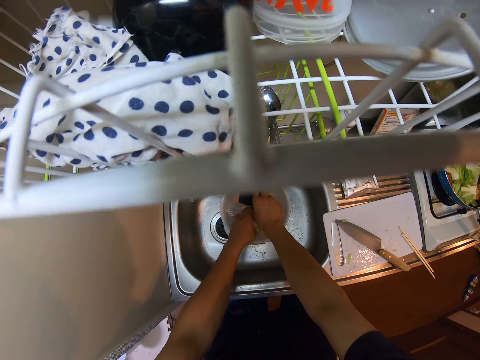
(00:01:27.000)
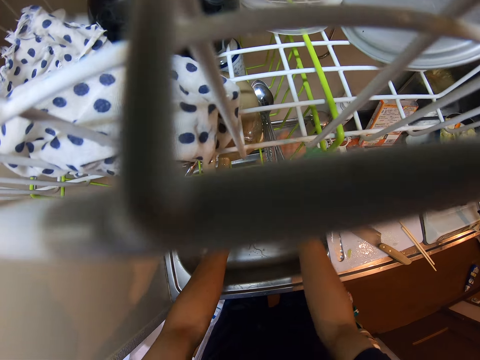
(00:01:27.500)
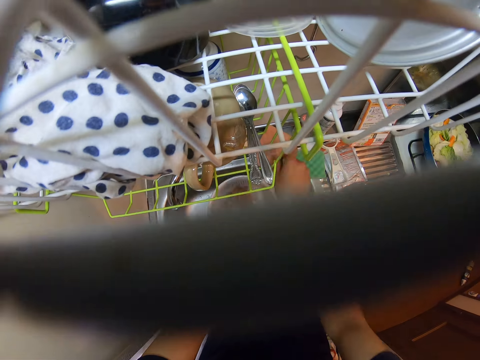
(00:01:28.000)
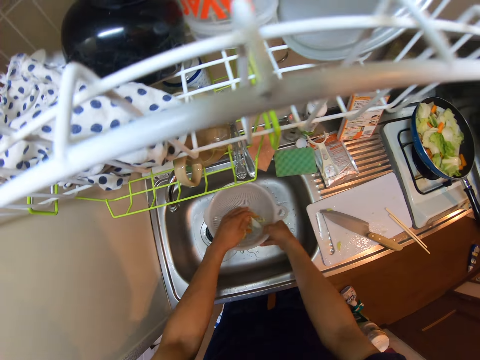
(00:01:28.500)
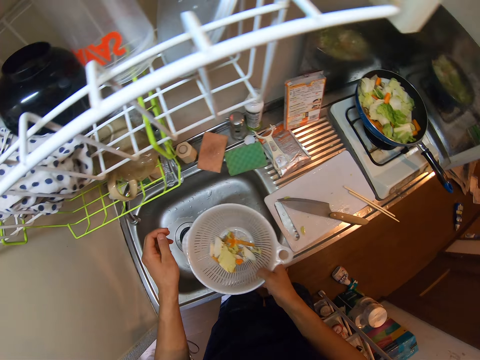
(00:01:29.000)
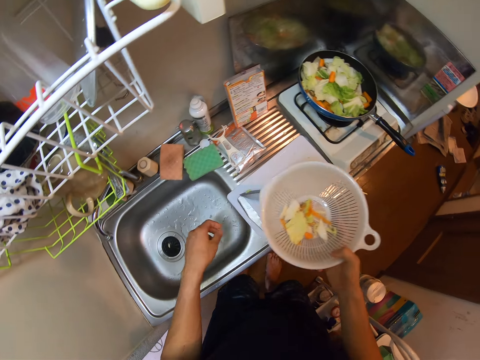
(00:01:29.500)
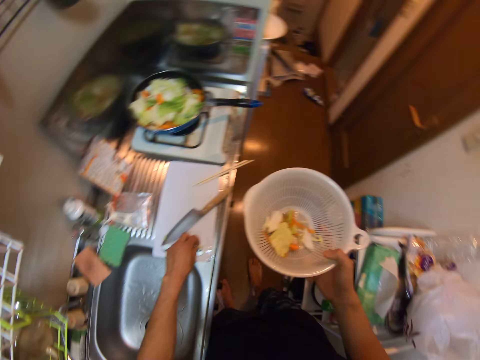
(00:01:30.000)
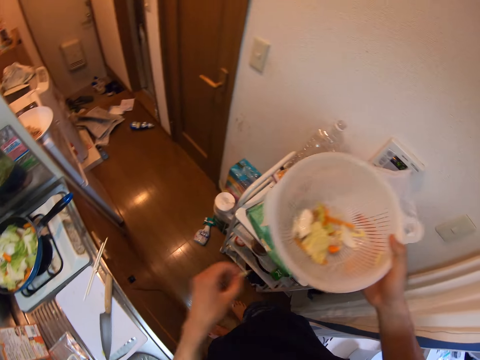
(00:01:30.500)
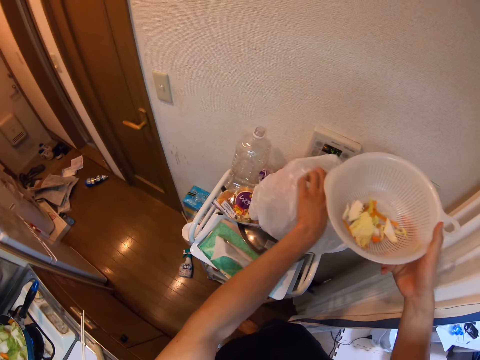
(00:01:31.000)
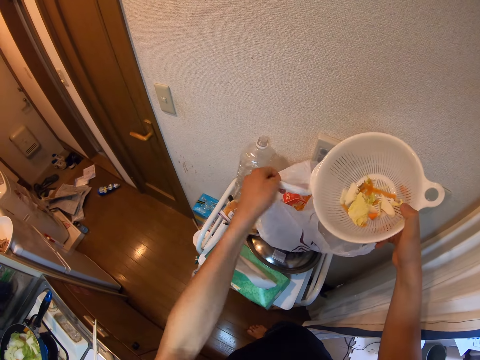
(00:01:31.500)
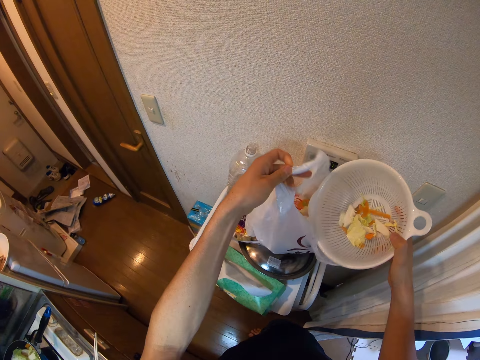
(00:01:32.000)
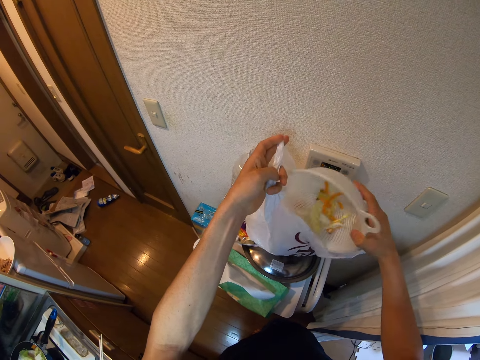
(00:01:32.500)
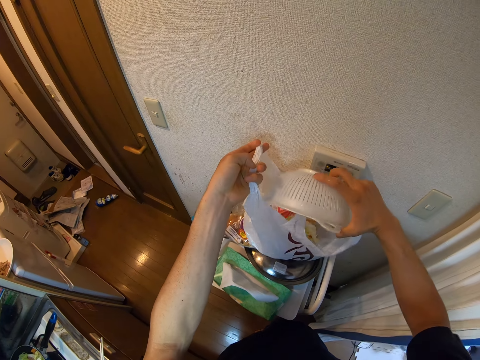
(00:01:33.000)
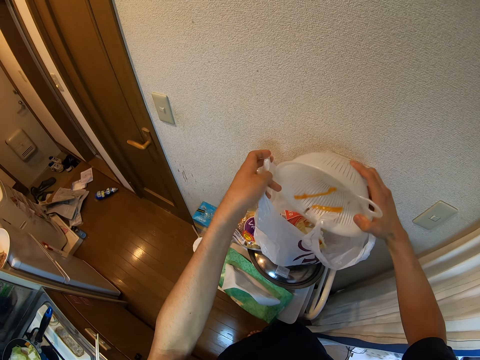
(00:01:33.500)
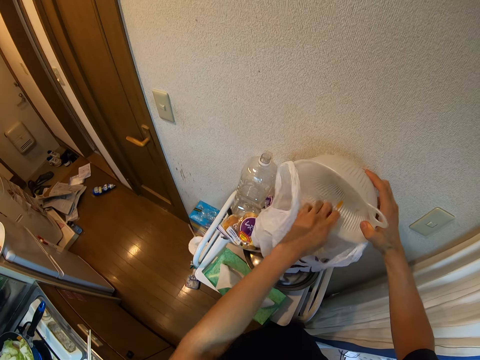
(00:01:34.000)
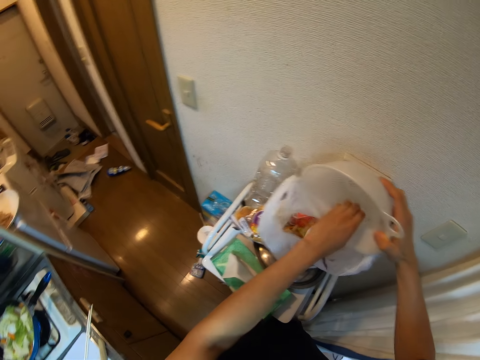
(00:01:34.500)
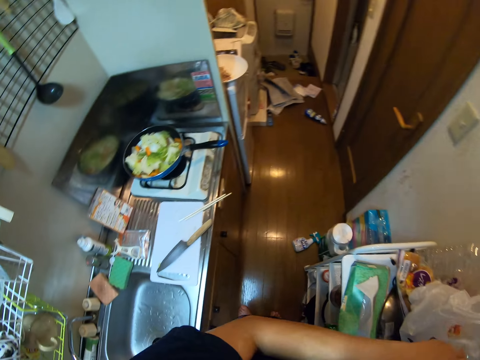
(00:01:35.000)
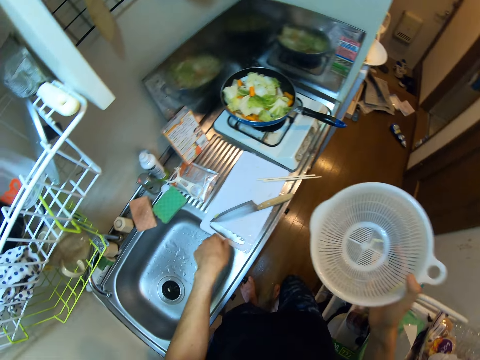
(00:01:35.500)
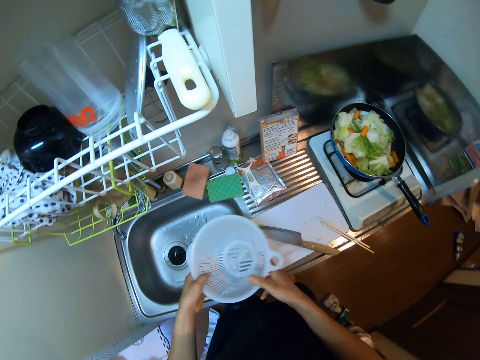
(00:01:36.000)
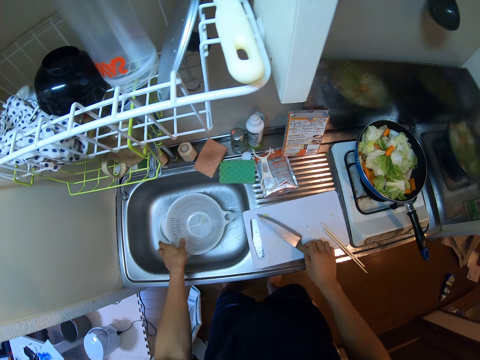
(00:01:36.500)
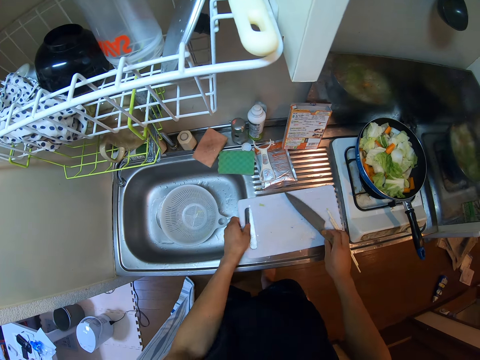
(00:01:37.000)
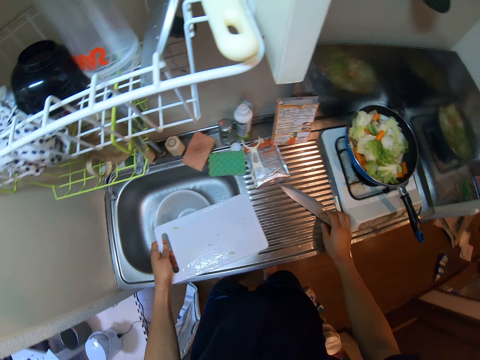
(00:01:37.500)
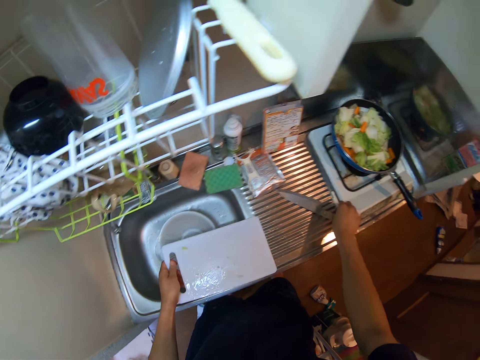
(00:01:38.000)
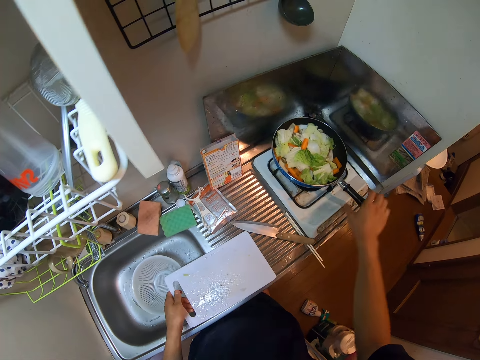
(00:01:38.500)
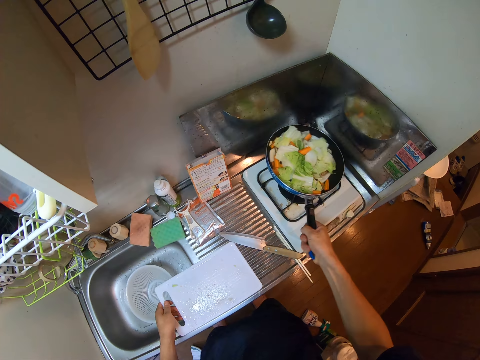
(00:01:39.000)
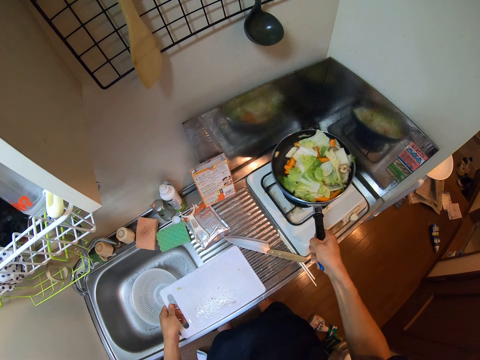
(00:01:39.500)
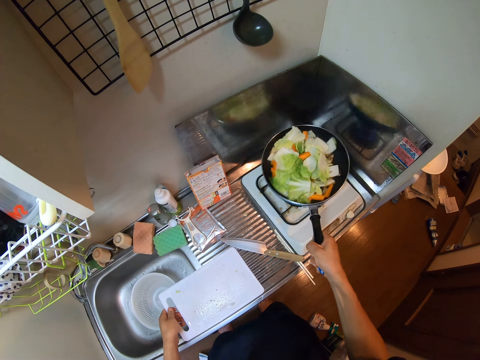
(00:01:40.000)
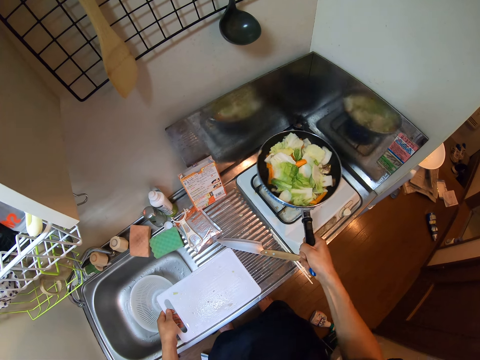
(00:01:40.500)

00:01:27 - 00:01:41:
The camera wearer puts the potato peels in the sieve dish. He pours the cabbages in the sieve. He opens a faucet. He washes the peels. He walks around the kitchen. He pours cabbages and carrots from the sieve into a nylon bag. He puts the peels in the nylon or plastic bag. He scoops the peels with his hand. He turns around. He walks around the kitchen. He drops the sieve in the sink with his right hand. He moves a knife on the sink. He holds a tray with his left hand. He moves the chopping board in the sink. He shakes the frying pan with his right hand.

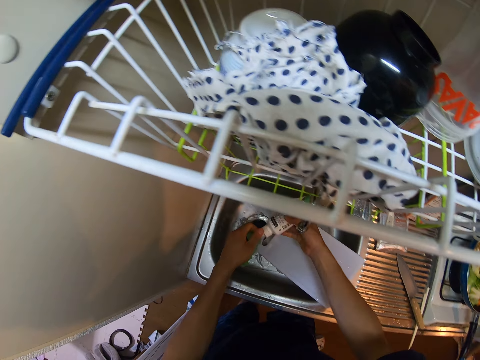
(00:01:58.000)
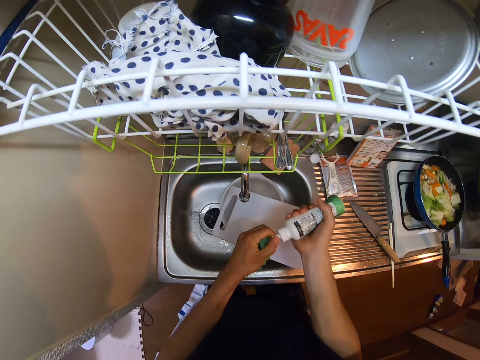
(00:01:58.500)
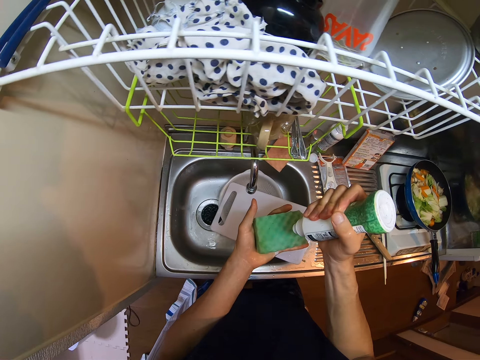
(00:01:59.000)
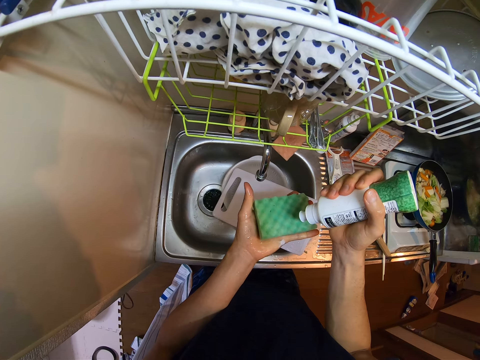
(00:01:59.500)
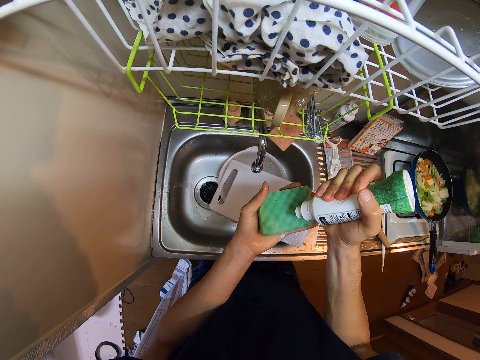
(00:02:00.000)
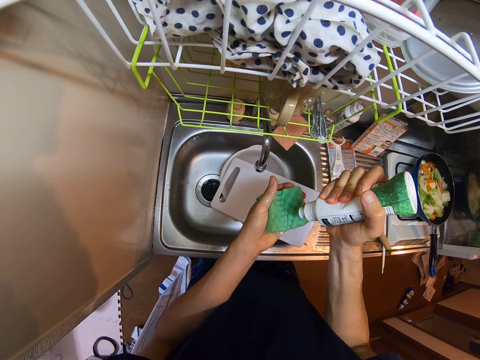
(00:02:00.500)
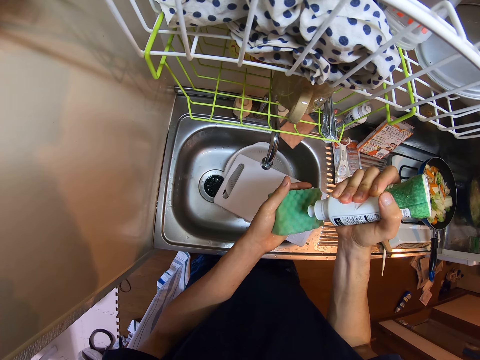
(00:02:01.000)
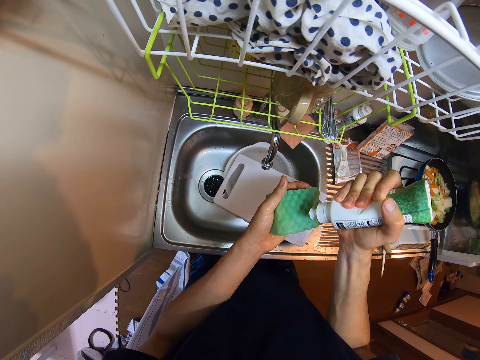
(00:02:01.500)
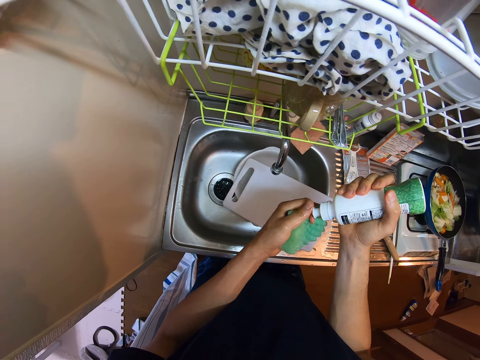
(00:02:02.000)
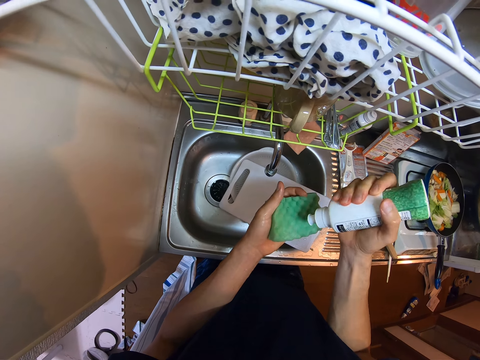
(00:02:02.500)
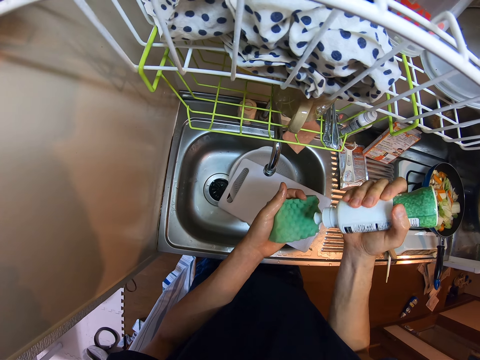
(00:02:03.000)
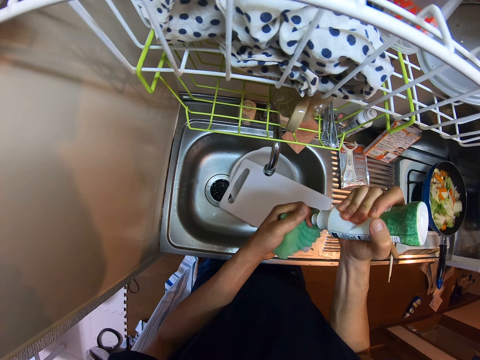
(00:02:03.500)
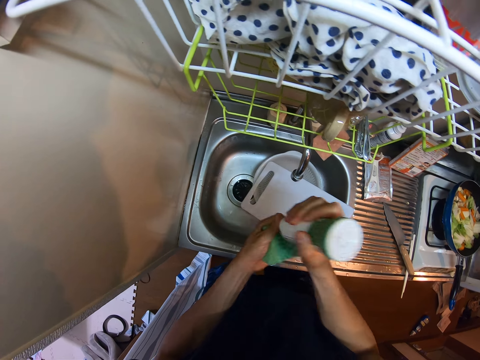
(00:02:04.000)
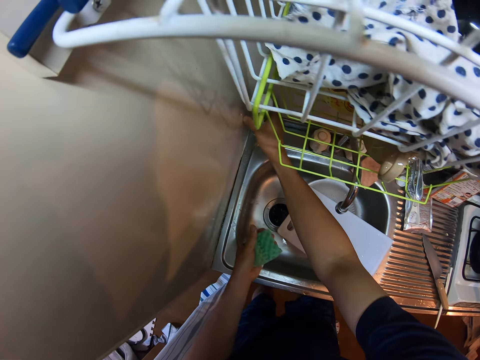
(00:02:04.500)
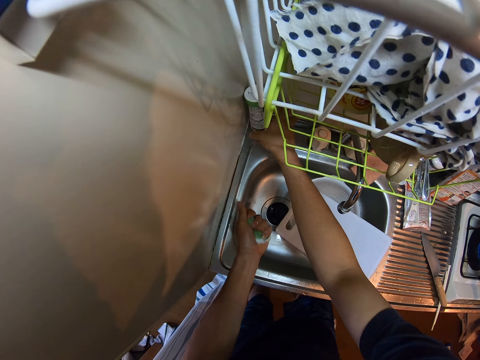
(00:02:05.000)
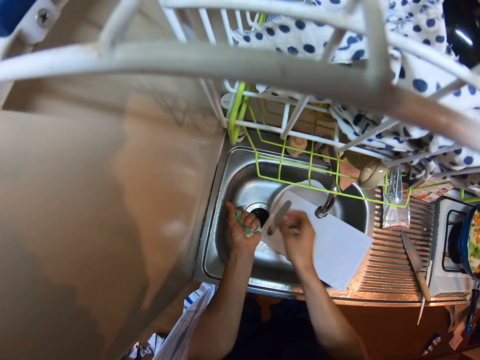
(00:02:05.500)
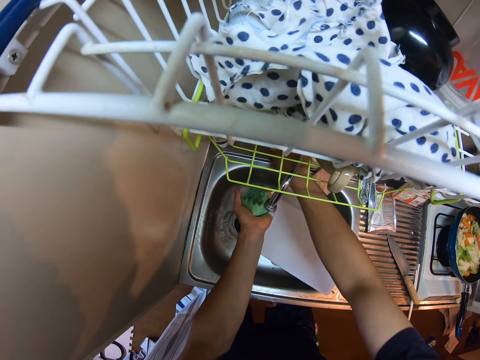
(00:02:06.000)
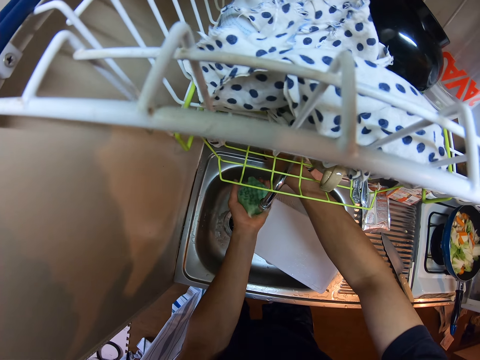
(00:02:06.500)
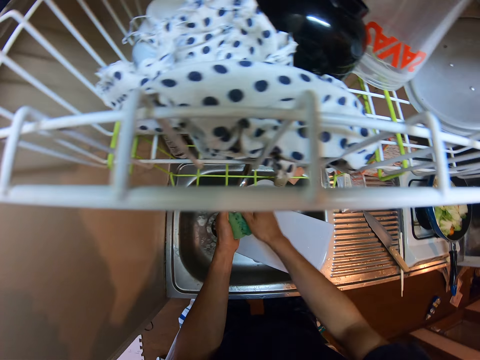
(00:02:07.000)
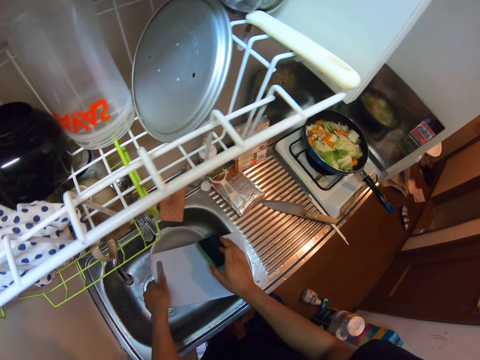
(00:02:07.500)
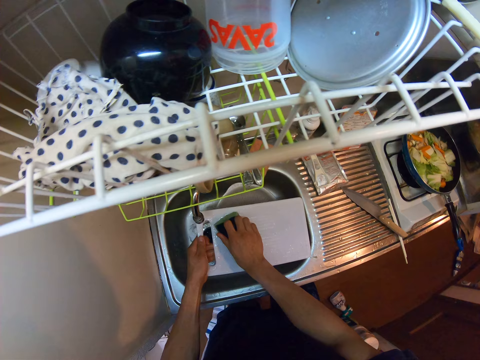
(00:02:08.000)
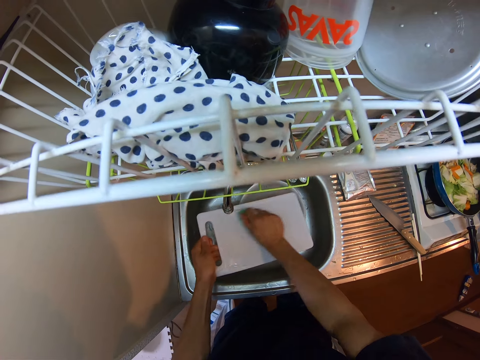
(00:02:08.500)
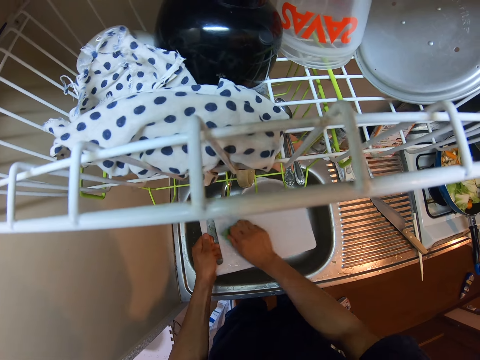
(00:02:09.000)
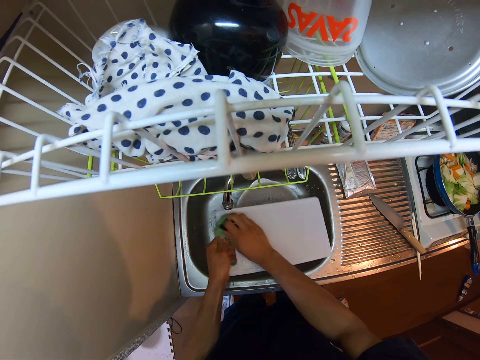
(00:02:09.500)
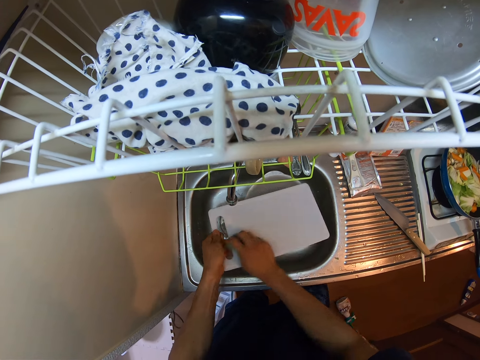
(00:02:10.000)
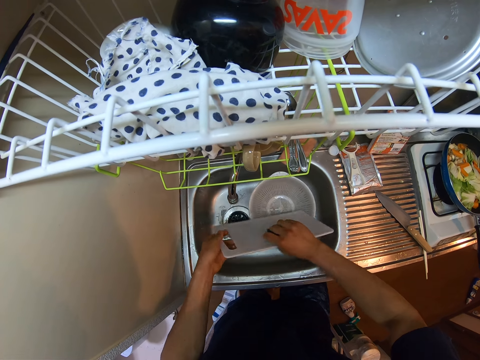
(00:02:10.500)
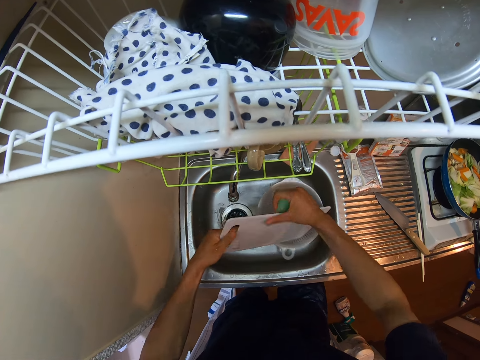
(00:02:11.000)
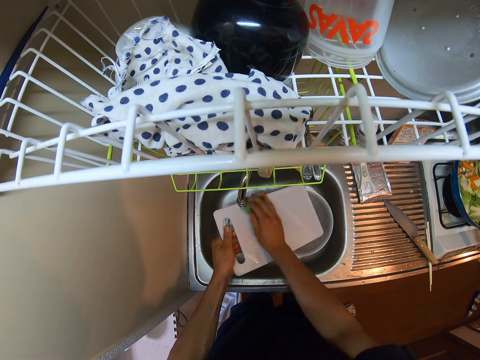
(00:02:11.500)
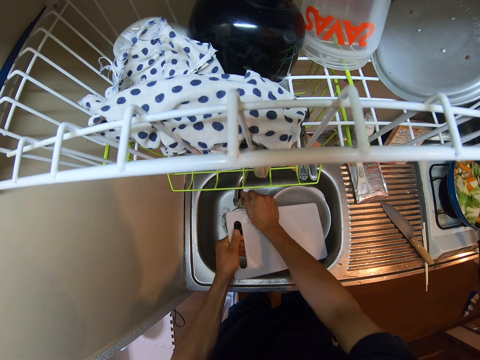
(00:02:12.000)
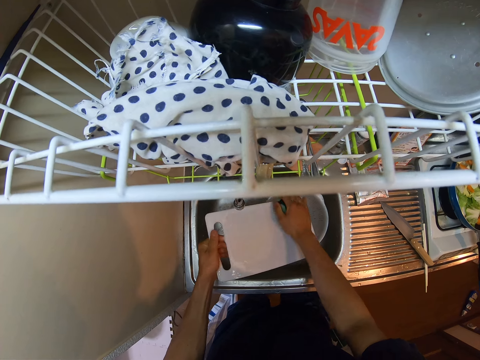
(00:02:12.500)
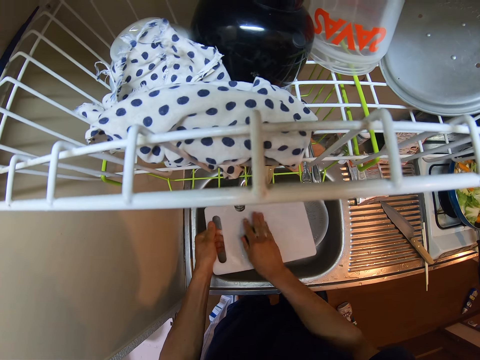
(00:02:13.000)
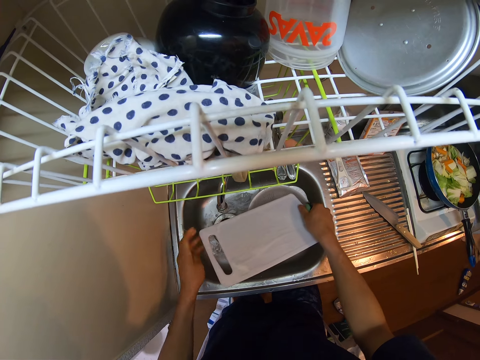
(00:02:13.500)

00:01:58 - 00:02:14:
The camera wearer picks up a bottle from the countertop with his right hand. He opens the liquid soap bottle. He pours soap from the bottle on the dish sponge. He drops the bottle on the countertop. He holds something on the sink. He turns on the tap with his right hand. He holds the dish sponge. He washes the tray or chopping board with the dish sponge. He turns the chopping board. He washes the chopping board with the dish sponge.
